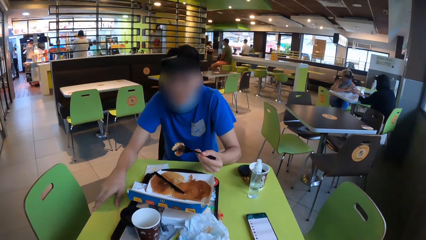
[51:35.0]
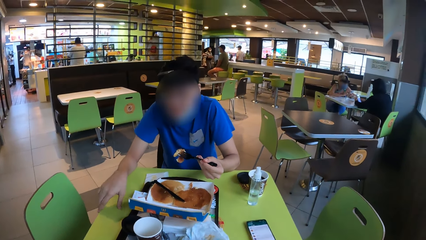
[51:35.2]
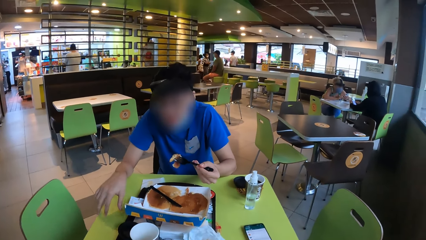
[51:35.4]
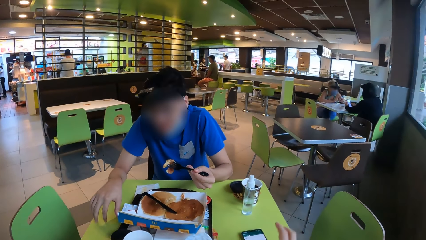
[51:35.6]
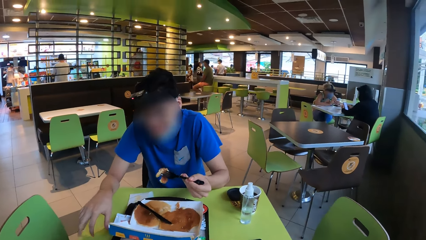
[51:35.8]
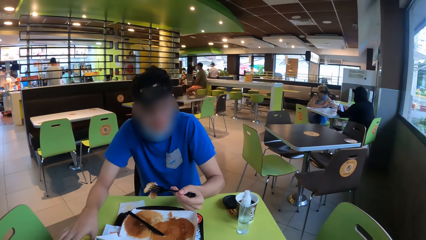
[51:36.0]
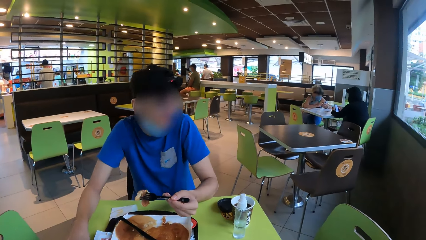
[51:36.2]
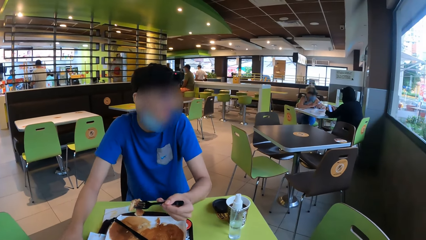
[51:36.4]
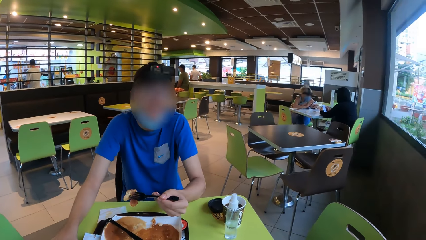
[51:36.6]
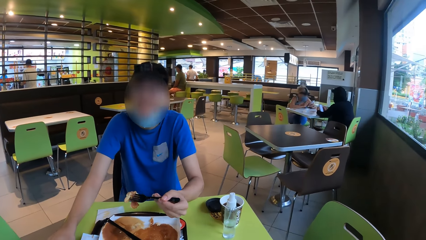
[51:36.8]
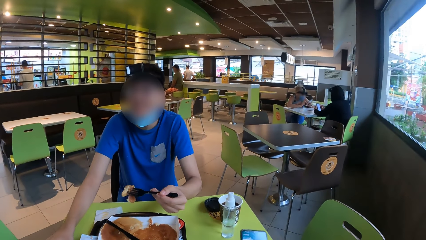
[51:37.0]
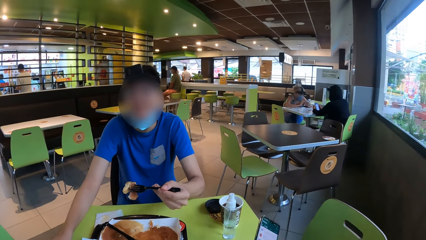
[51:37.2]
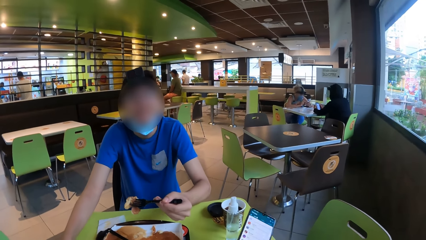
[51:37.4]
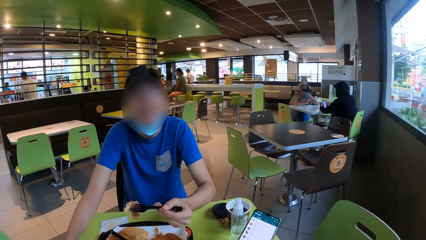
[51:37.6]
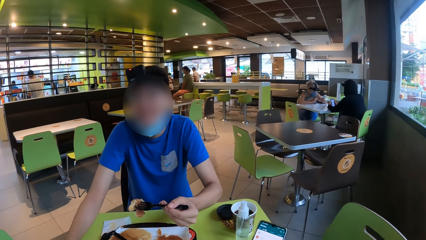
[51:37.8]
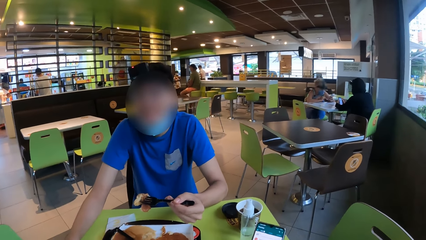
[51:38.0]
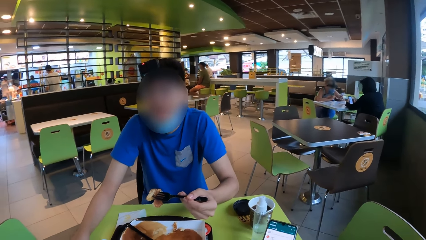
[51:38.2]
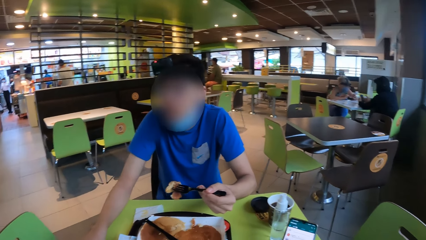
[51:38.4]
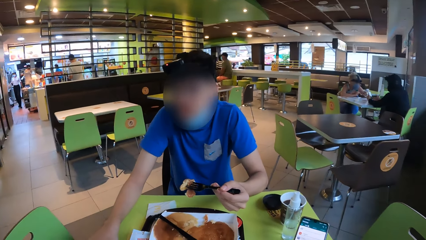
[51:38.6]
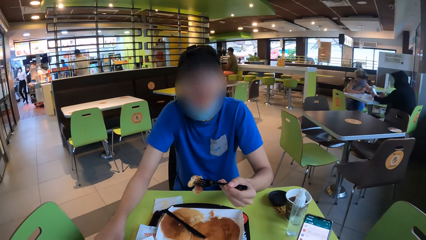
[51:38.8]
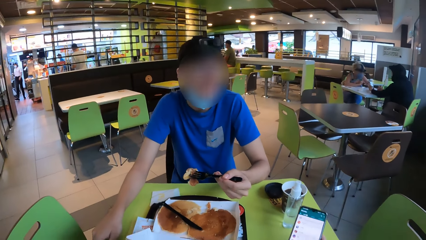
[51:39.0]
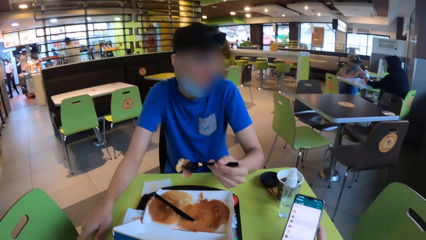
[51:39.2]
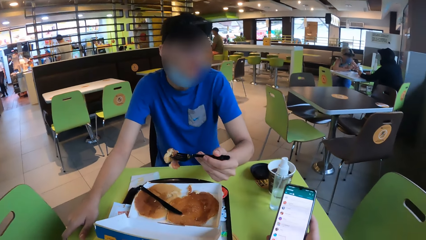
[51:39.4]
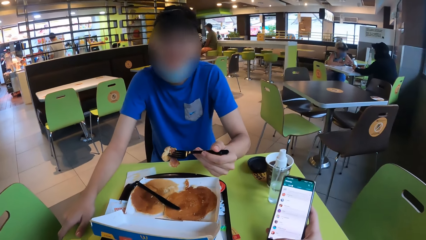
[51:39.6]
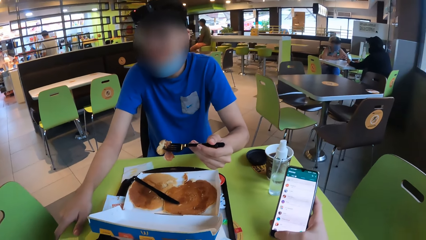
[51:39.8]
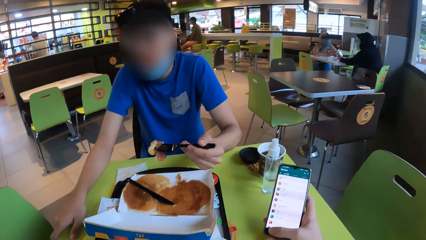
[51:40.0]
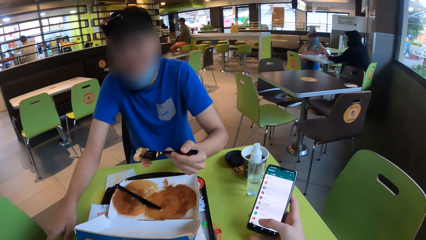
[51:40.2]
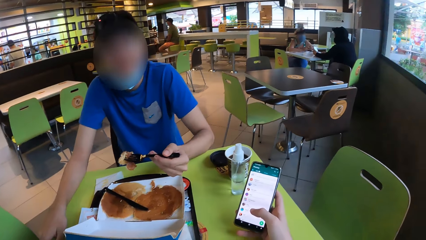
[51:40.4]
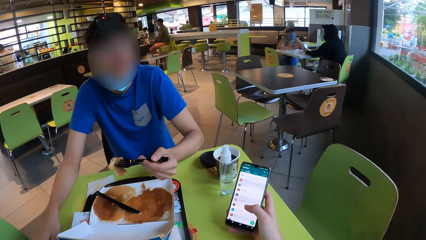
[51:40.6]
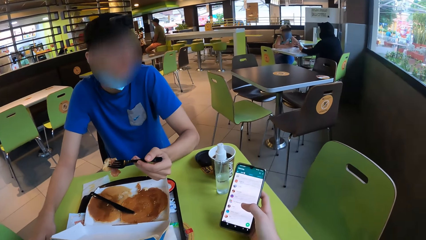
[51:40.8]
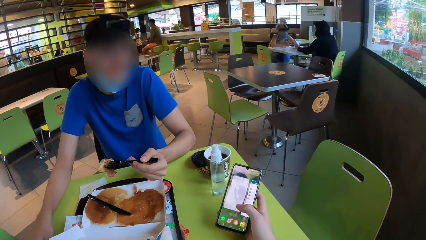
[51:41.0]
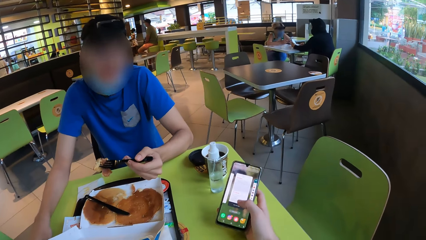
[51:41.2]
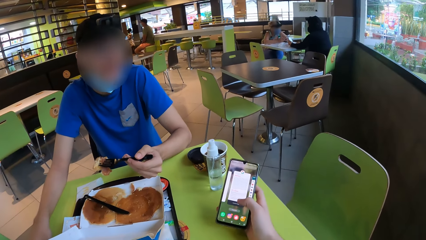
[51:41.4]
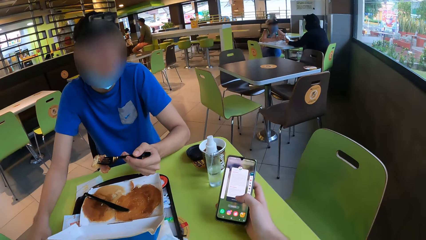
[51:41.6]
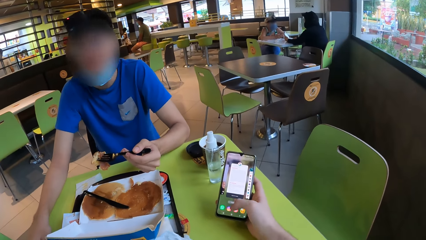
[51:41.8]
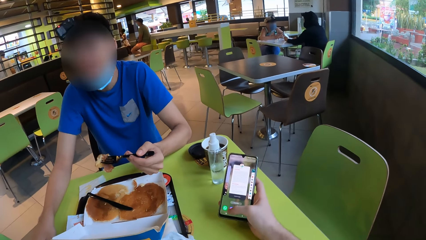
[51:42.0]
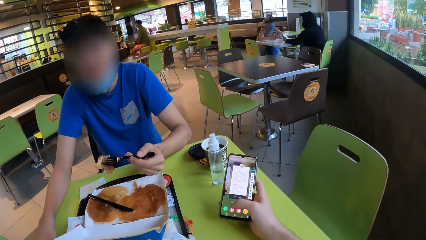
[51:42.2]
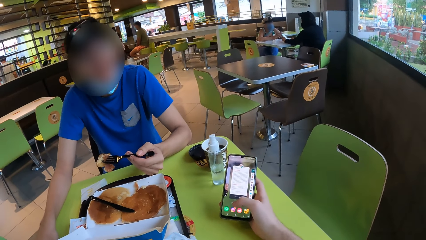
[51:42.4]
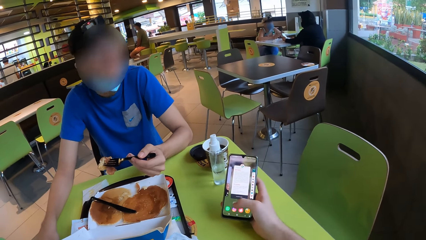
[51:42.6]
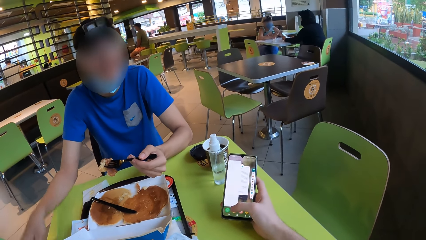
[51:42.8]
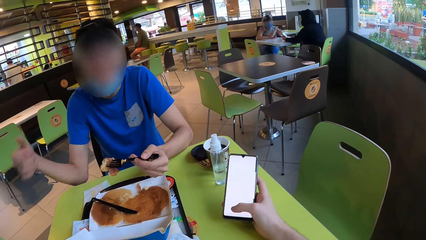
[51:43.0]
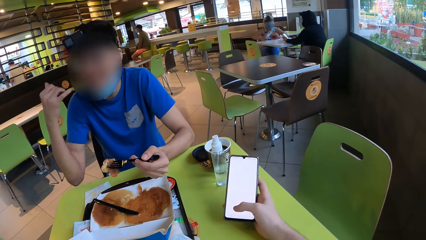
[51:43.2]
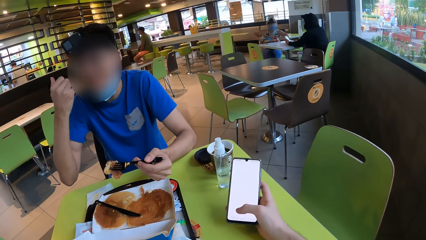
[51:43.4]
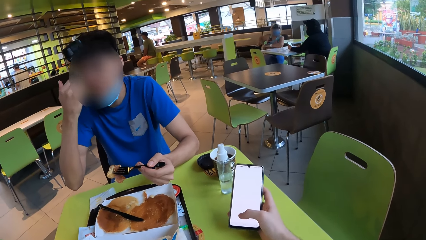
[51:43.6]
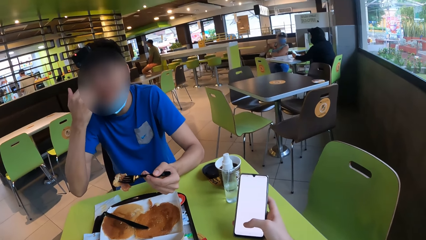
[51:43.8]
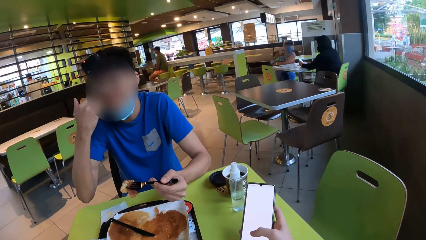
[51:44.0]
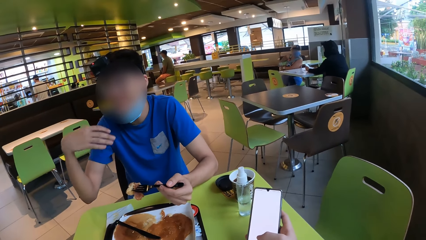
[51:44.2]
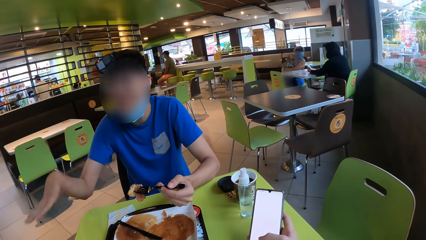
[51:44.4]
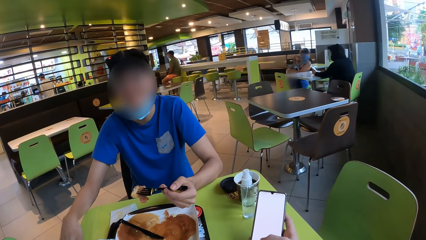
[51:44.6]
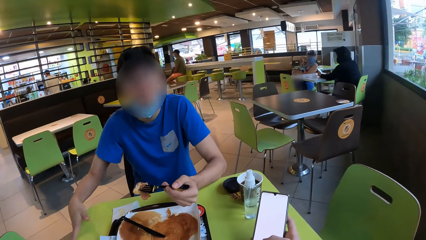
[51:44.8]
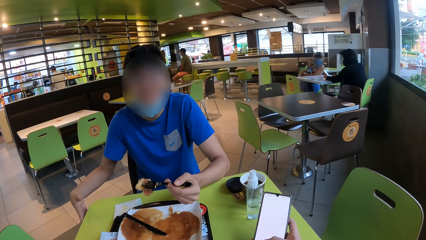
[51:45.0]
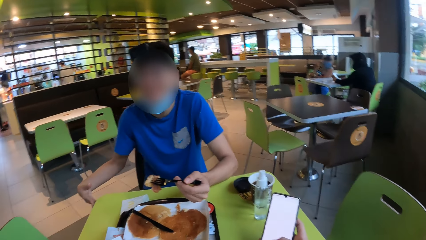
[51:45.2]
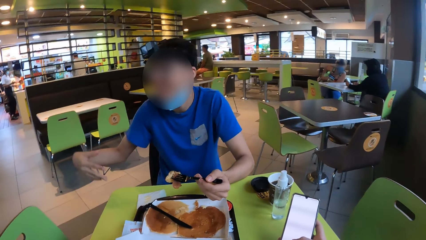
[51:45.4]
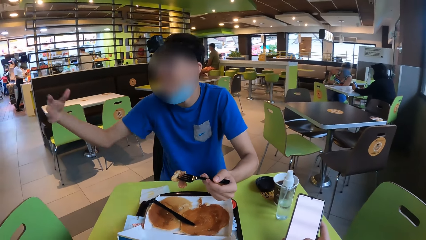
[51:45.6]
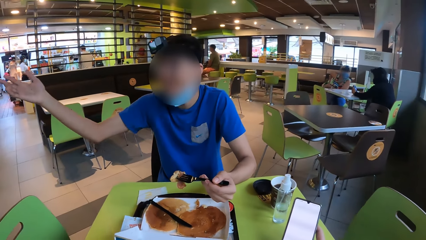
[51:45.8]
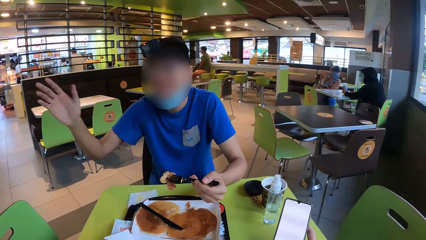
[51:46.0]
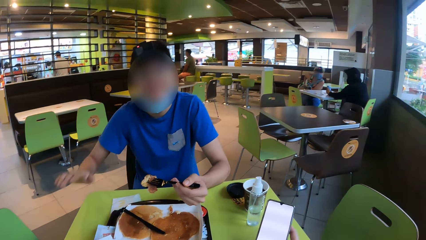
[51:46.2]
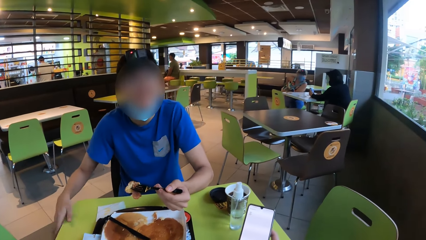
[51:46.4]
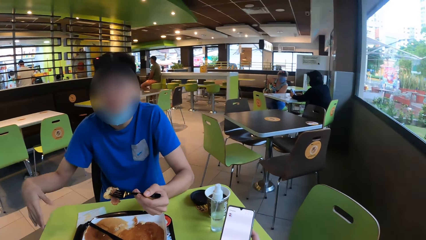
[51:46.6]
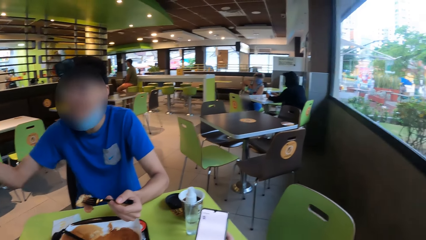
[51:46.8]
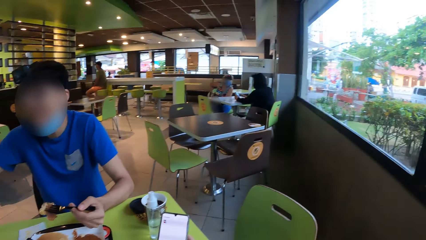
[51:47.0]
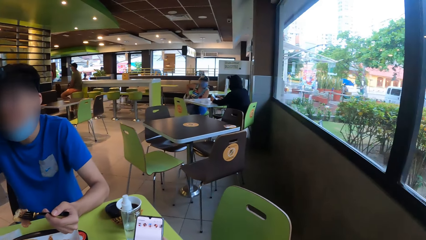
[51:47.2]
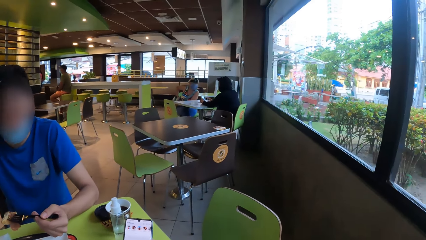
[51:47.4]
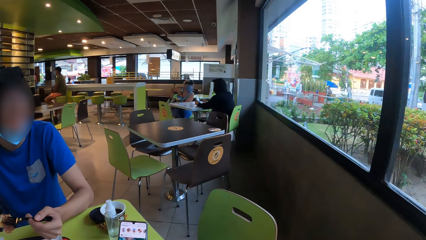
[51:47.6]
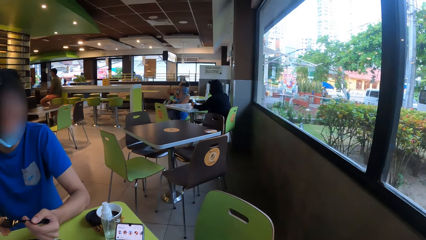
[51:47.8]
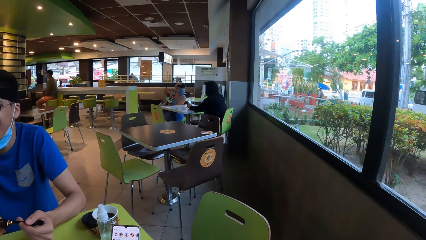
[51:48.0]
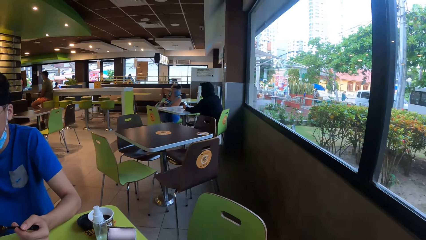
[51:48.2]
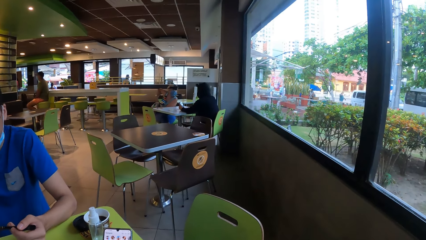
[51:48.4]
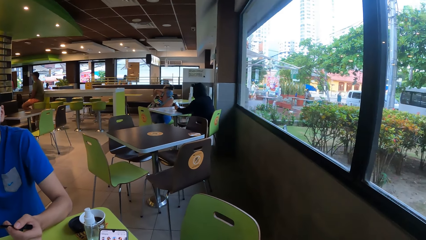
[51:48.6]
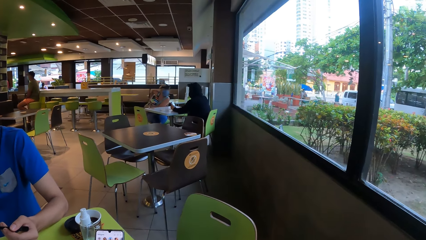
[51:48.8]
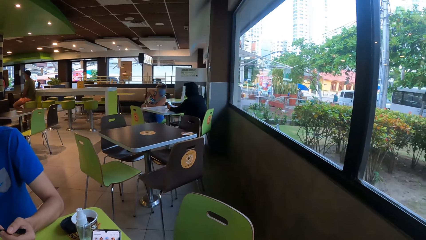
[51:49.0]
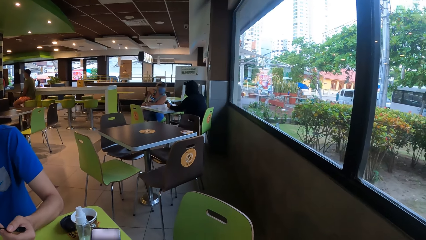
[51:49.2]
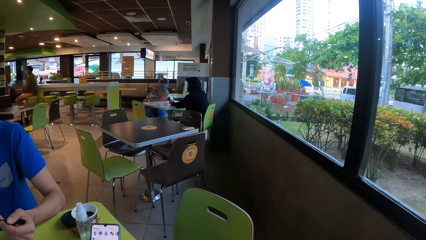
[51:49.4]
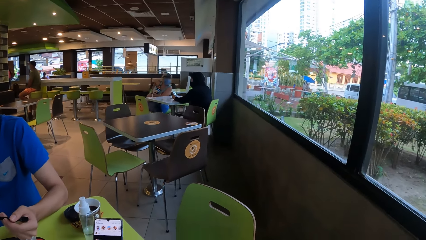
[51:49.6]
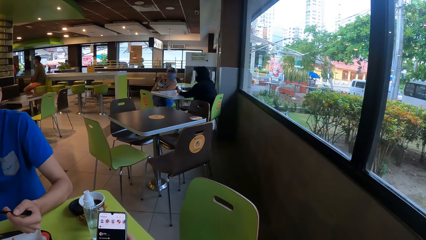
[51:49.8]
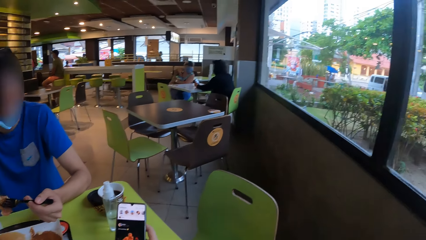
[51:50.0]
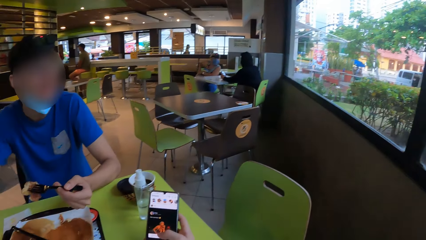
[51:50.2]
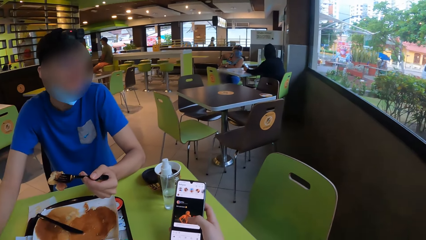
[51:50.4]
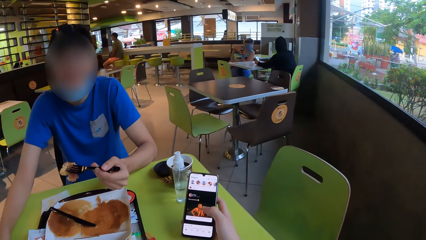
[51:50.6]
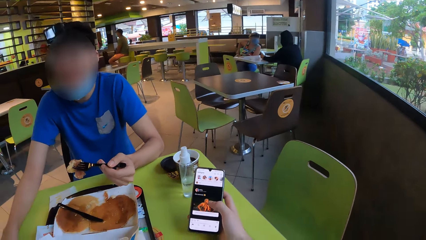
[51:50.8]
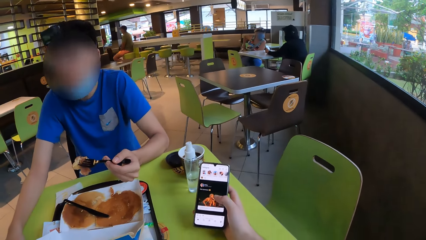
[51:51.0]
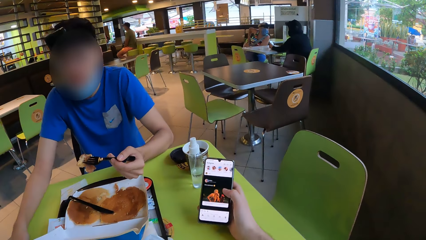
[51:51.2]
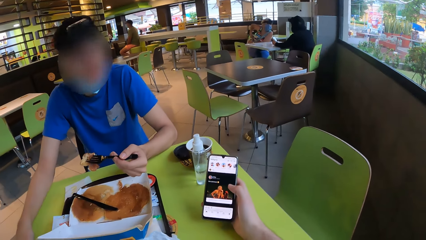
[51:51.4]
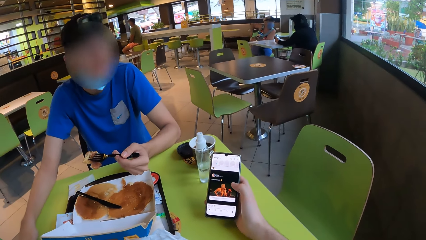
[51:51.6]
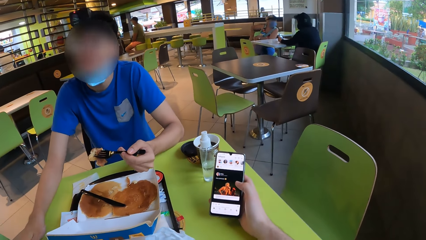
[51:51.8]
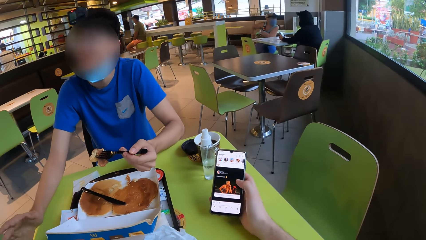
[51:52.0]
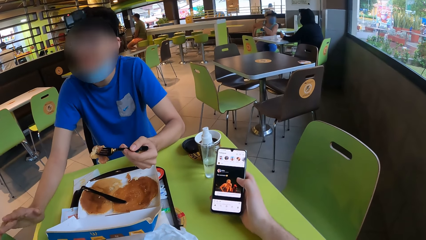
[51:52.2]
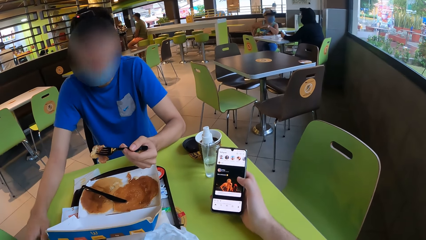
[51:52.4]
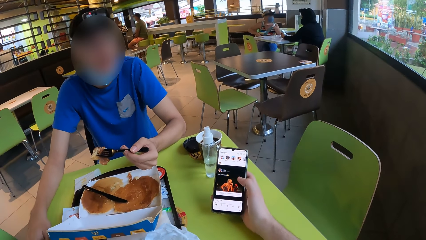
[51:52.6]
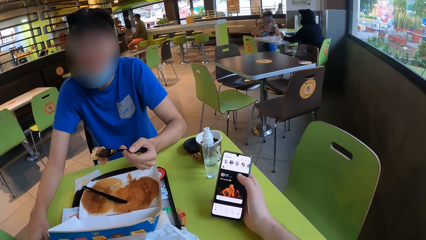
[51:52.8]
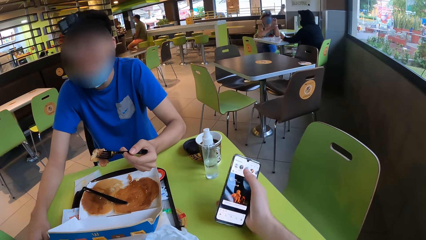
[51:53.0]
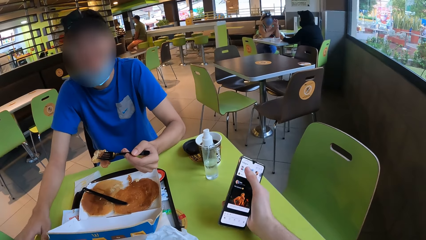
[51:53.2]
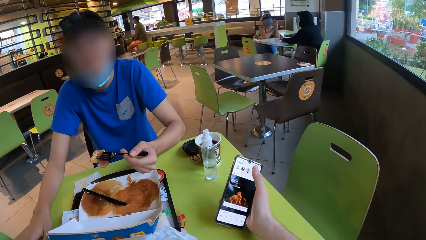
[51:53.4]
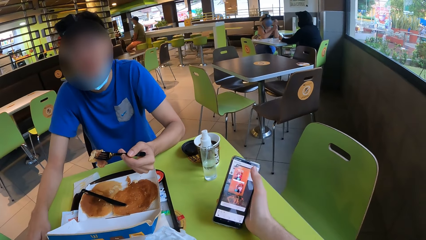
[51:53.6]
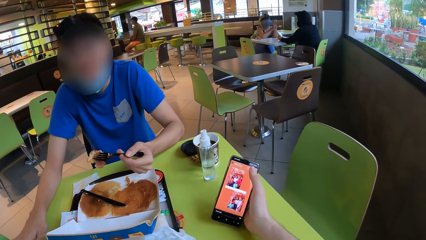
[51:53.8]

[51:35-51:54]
The camera wearer picks up a phone. They operate the phone. A man touches the face.
